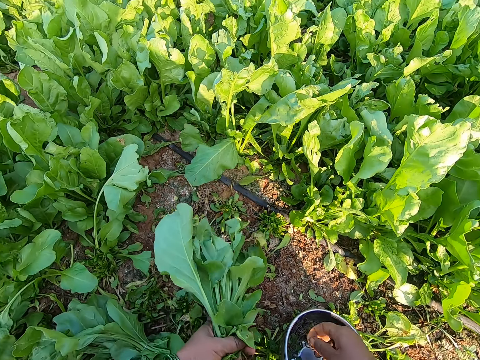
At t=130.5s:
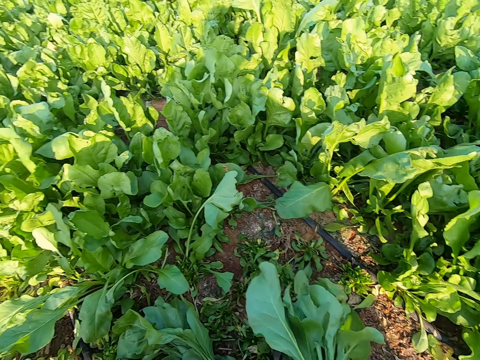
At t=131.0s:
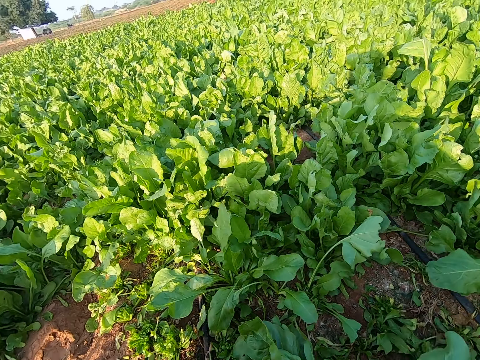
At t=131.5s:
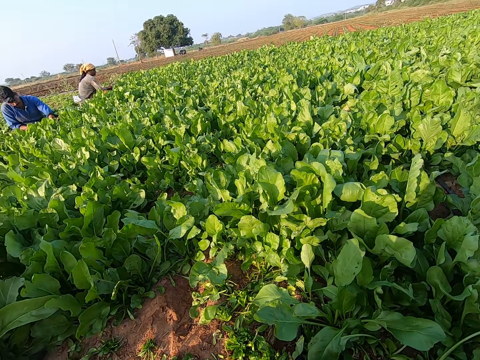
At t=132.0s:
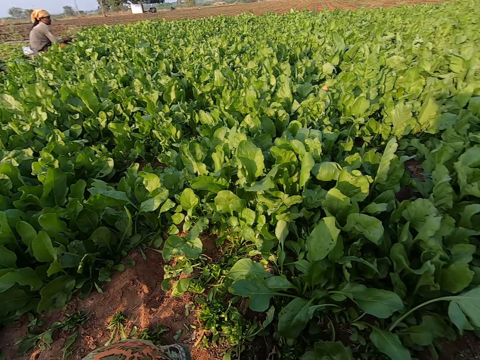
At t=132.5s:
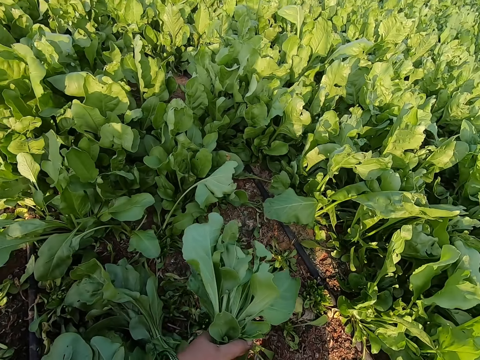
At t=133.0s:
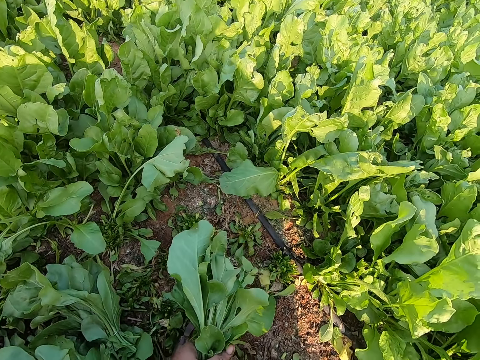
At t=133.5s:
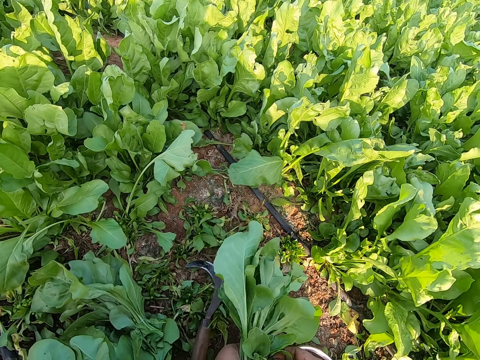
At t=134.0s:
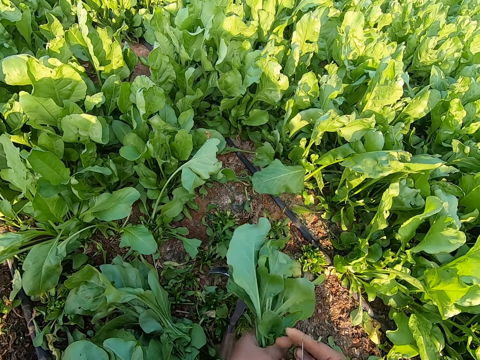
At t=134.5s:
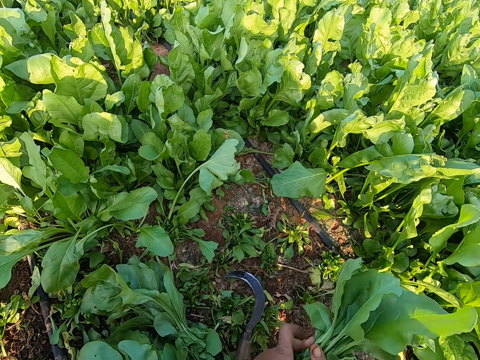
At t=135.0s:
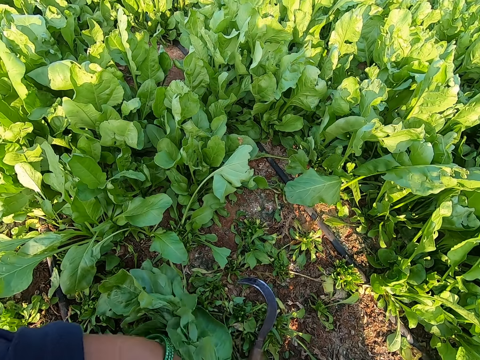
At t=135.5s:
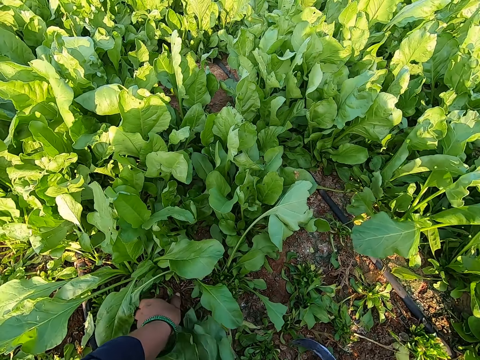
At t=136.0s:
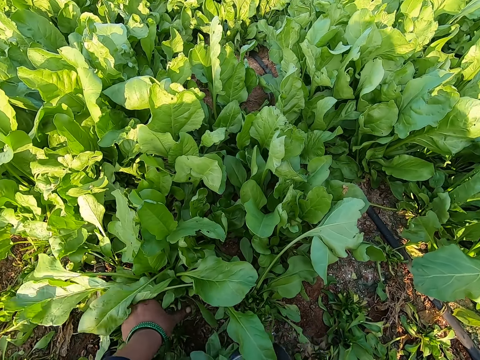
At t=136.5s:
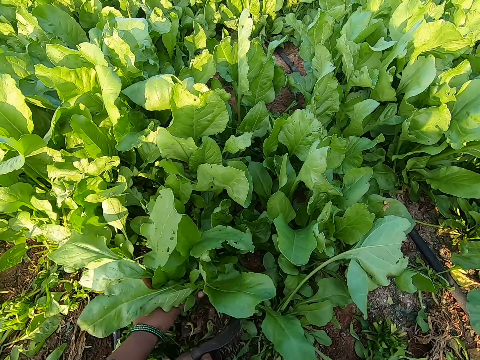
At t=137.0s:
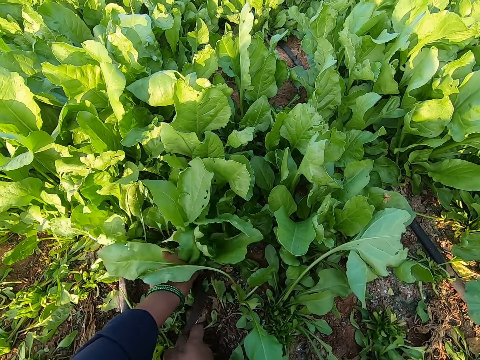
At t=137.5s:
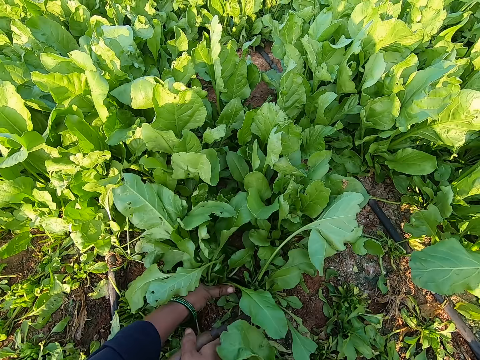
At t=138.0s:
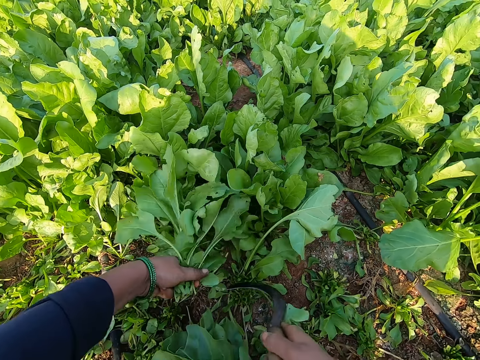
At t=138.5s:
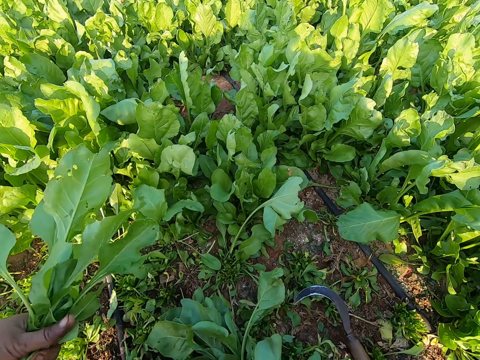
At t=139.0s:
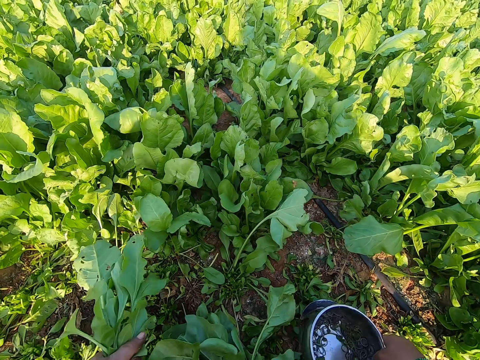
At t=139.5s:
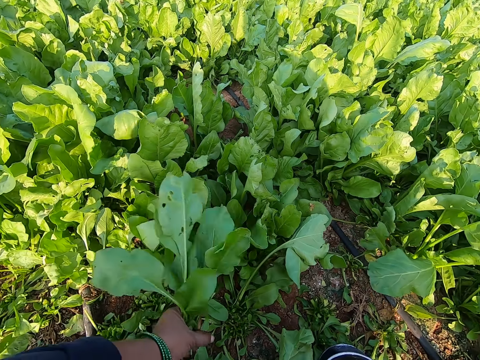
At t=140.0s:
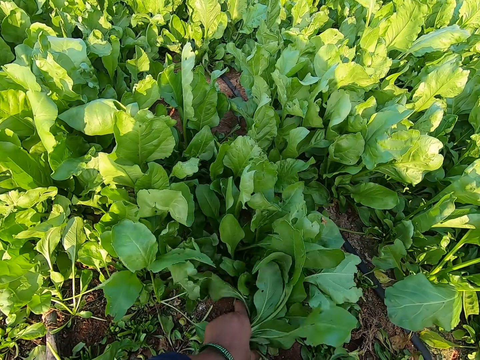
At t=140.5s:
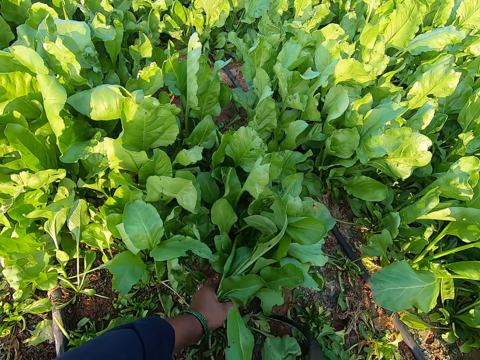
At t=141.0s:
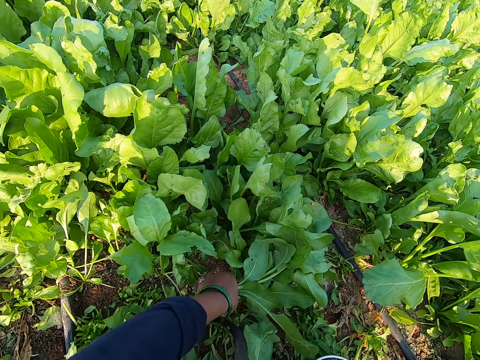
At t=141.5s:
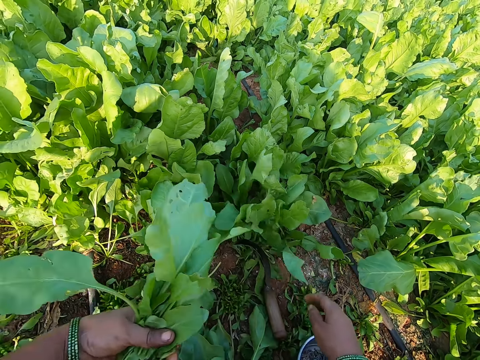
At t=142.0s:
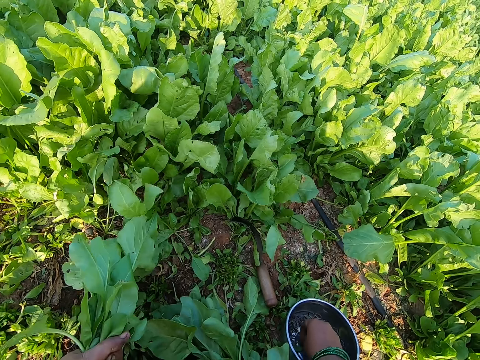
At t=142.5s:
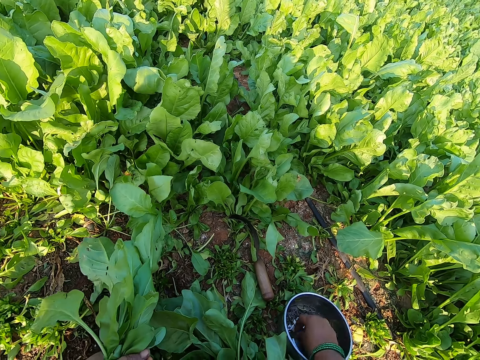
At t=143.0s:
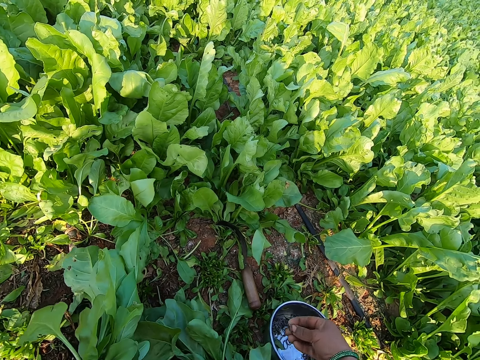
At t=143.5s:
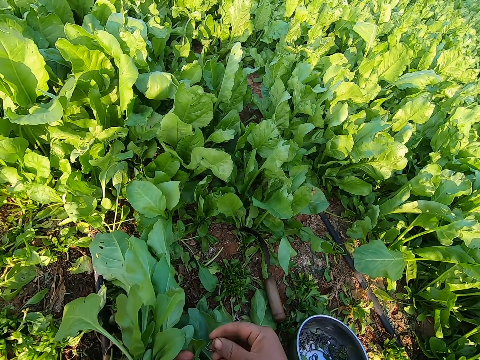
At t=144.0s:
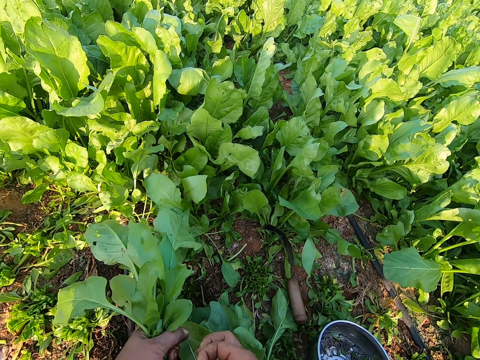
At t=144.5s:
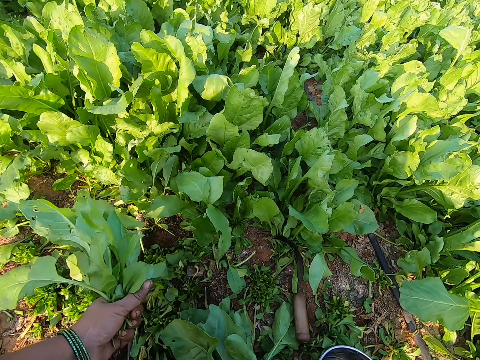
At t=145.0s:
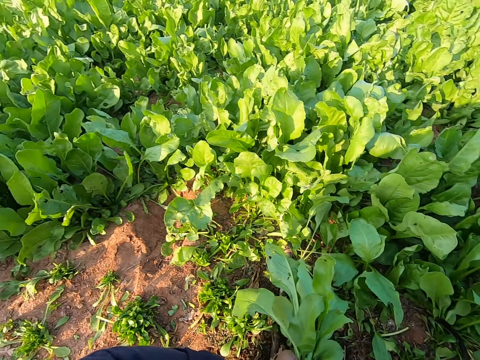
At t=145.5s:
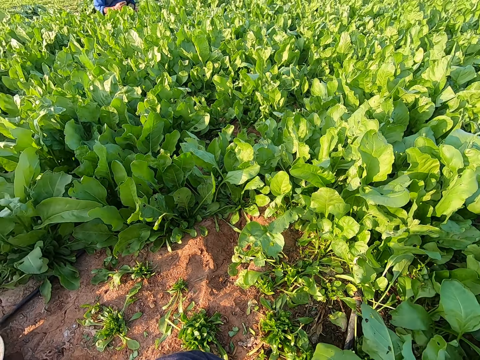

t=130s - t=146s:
The camera wearer picks a rubber band from the bowl with her right hand. A man plucks vegetables from the ground with his hands. Another man plucks vegetables from the ground with his hands. The camera wearer rolls the rubber band around the vegetables with both hands. She converses with a lady and a man. She drops the vegetables on the ground with her right hand. She picks the hand sickle or garden sickle from the ground with her right hand. She plucks some vegetables from the ground with her left hand and the hand sickle in her right hand. She drops the hand sickle on the ground with her right hand. She drops the bowl on the ground with her right hand. She picks the hand sickle. She plucks some vegetables from the ground with her left hand and the hand sickle in her right hand. She drops the hand sickle on the ground with her right hand. She picks the rubber band from the bowl with her right hand. She rolls the rubber band around the vegetables with both hands.

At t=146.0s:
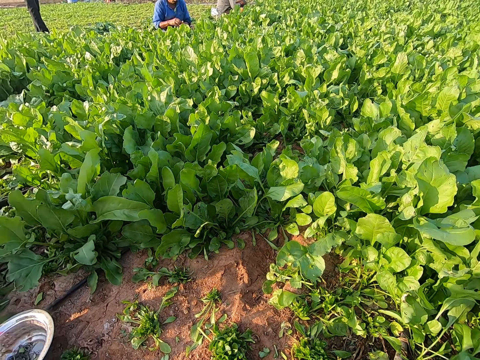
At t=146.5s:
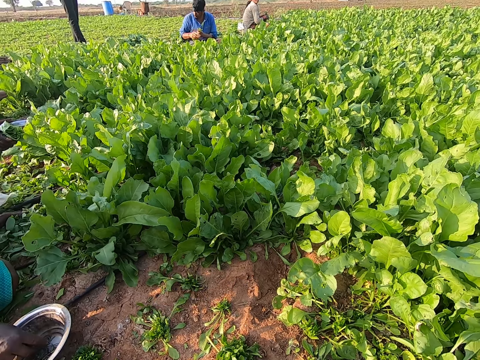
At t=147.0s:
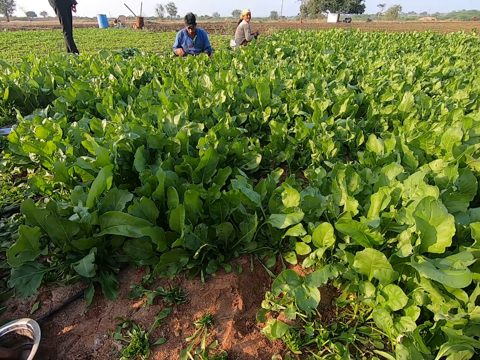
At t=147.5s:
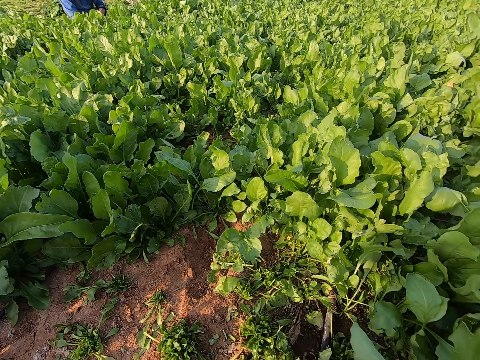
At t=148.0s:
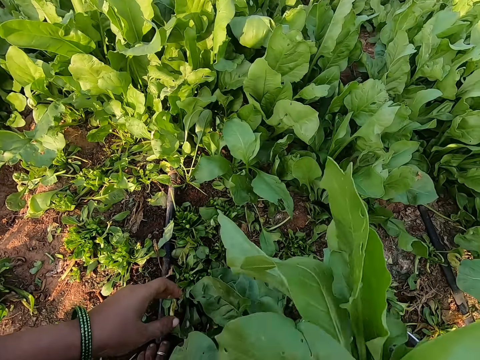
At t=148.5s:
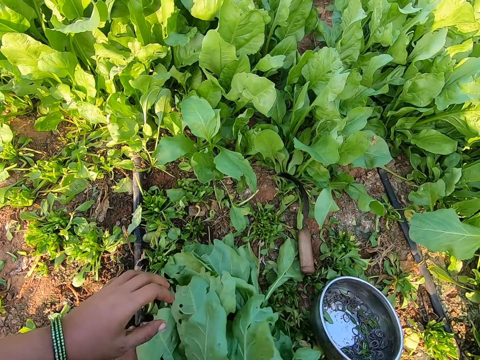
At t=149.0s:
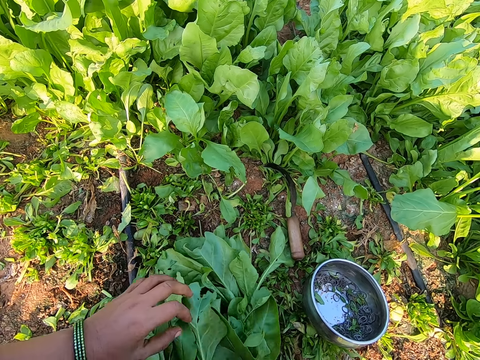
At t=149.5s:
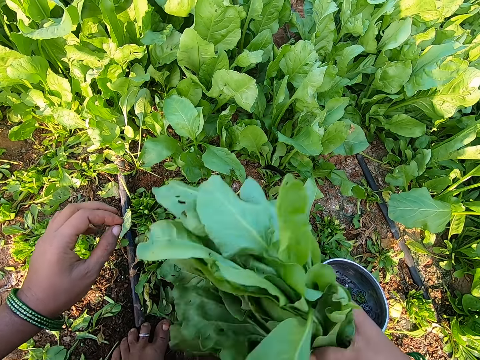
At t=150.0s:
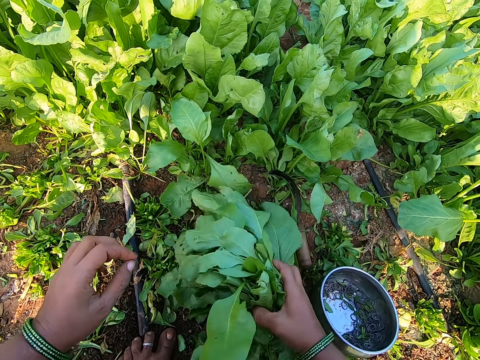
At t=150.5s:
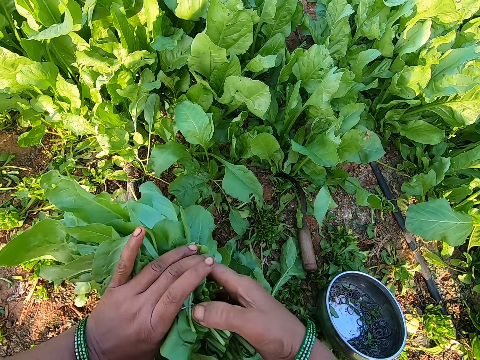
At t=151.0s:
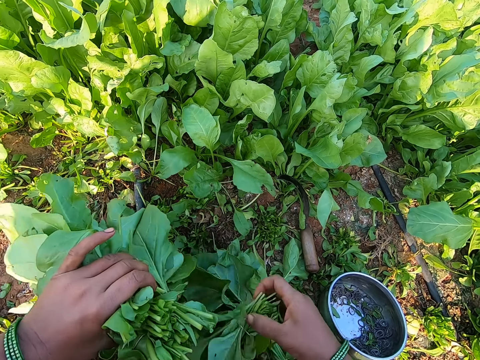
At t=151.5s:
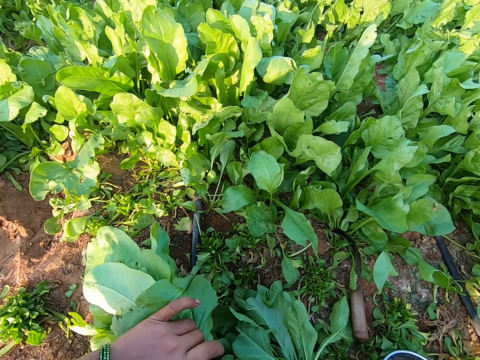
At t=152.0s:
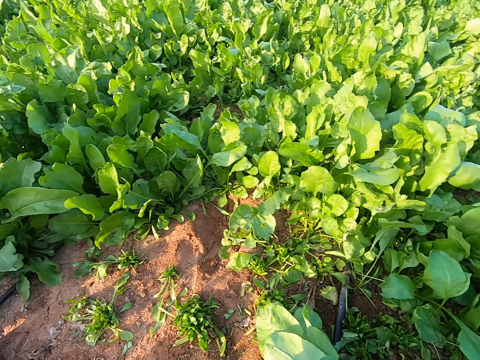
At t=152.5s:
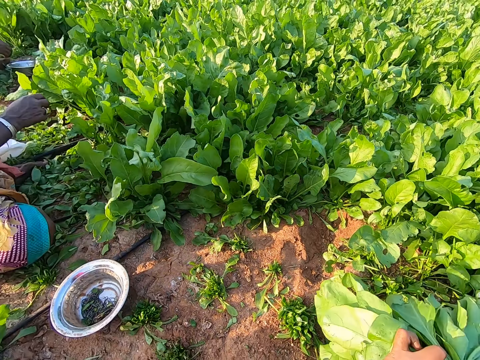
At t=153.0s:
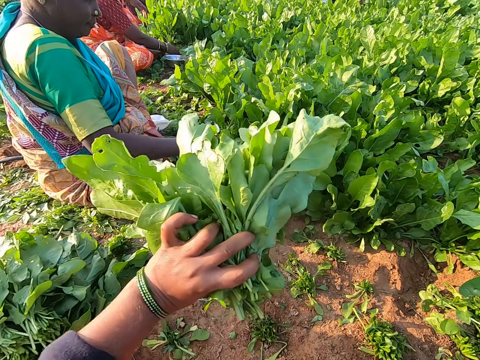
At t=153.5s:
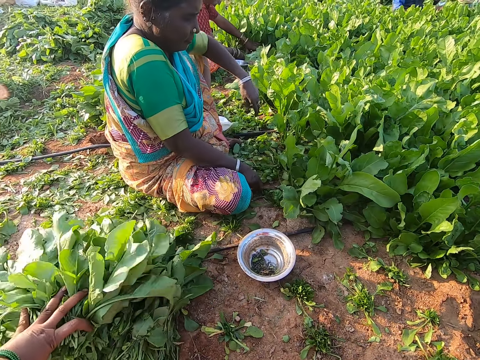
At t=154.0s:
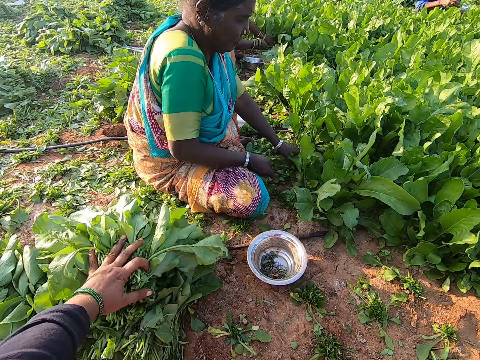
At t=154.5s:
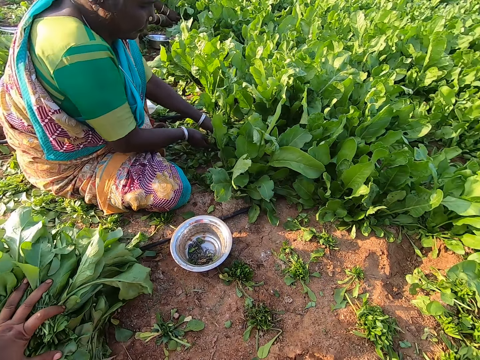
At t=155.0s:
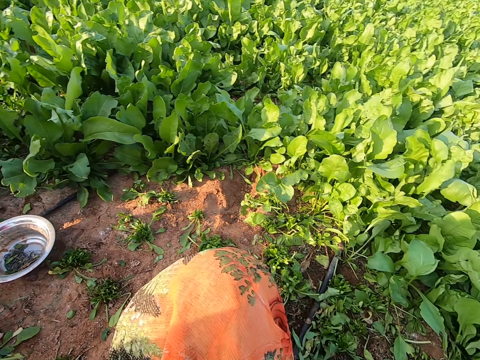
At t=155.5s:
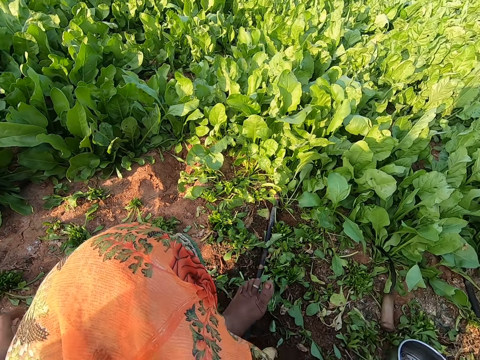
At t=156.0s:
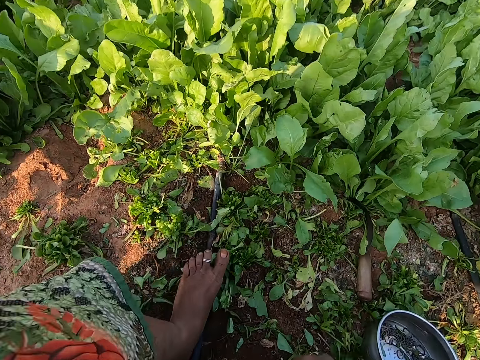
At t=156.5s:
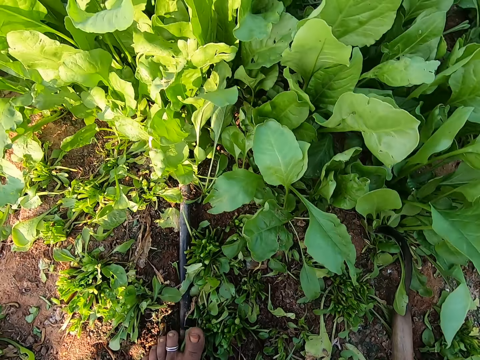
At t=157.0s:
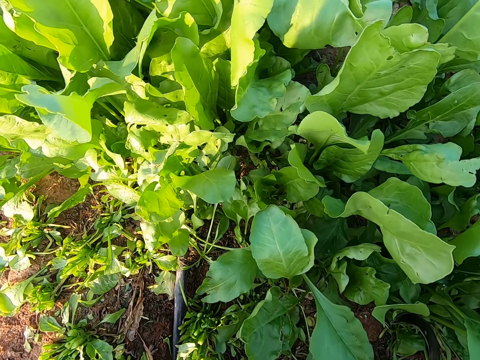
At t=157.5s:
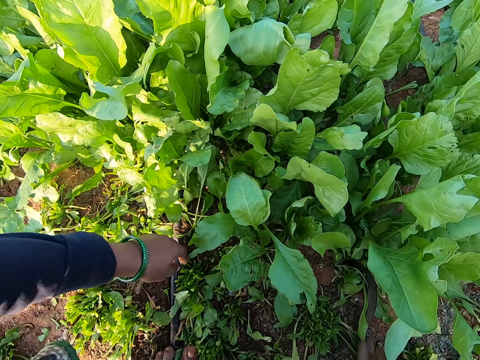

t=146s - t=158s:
The men pluck vegetables from the ground with their hands. The camera wearer drops the vegetables on the ground with her right hand. She picks the vegetables from the ground with her hands. She throws the vegetables aside. A woman plucks vegetables from the ground with her hands. Another woman plucks vegetables from the ground with a hand sickle in her hands. The camera wearer places the vegetables on the ground with her left hand. A man converses with the camera wearer.
